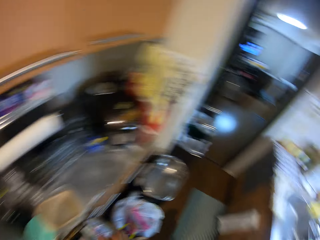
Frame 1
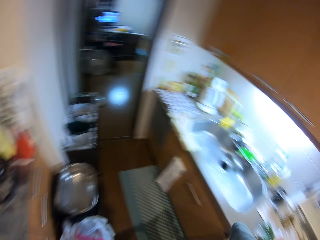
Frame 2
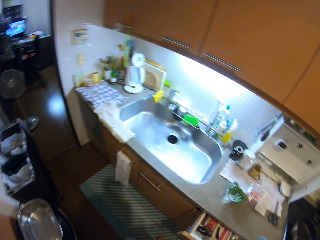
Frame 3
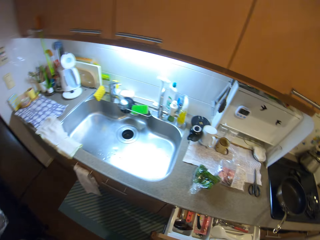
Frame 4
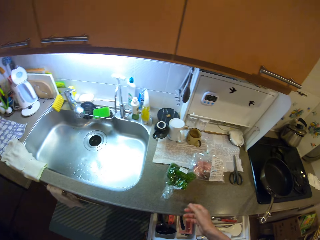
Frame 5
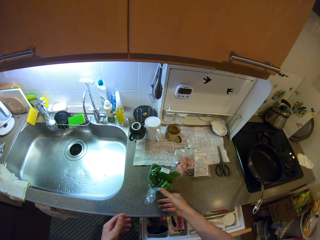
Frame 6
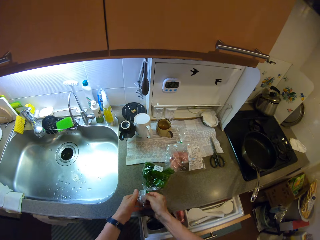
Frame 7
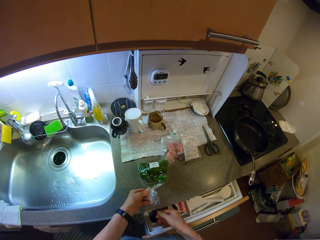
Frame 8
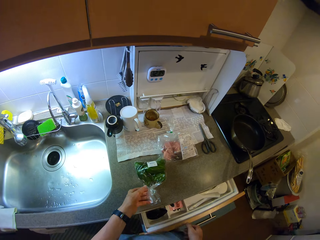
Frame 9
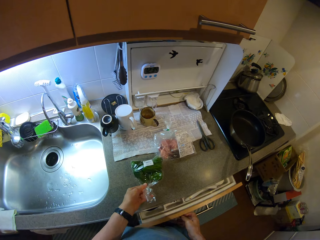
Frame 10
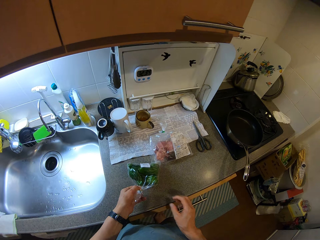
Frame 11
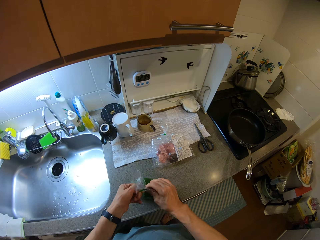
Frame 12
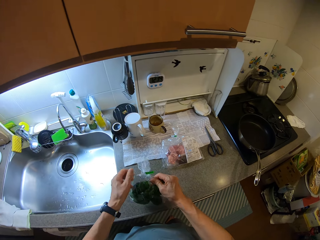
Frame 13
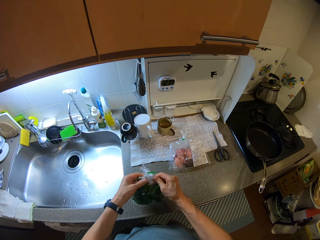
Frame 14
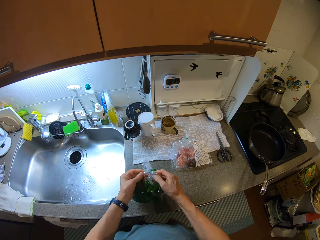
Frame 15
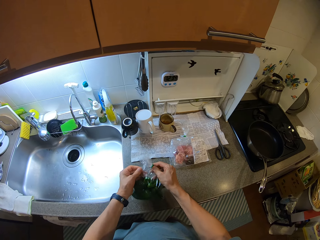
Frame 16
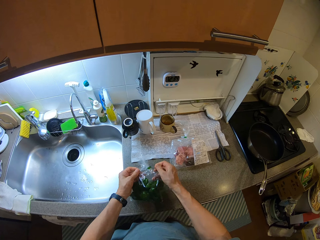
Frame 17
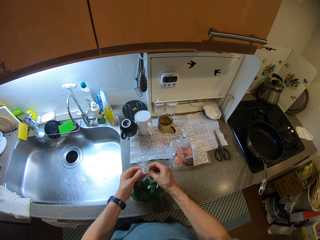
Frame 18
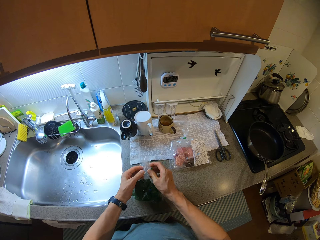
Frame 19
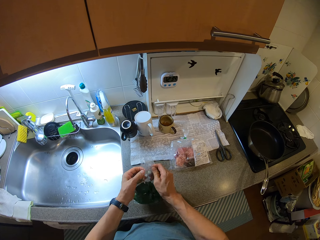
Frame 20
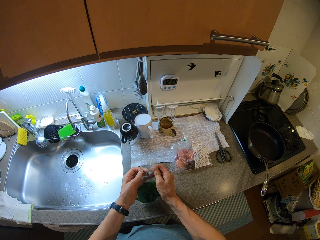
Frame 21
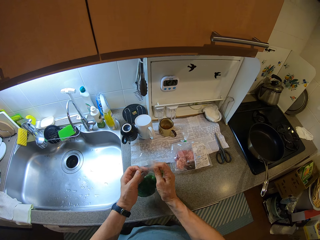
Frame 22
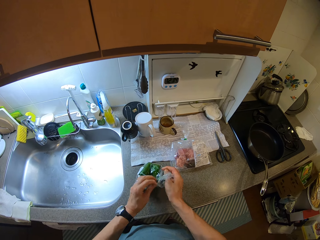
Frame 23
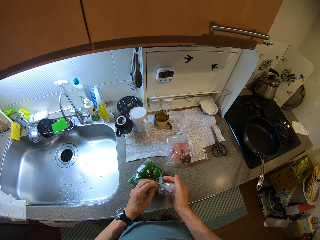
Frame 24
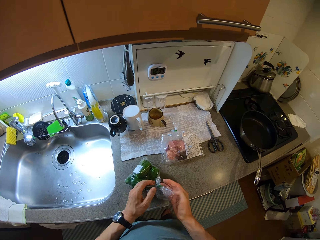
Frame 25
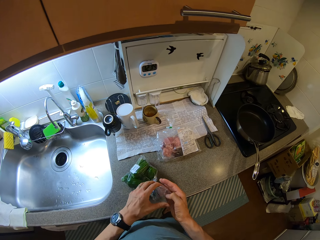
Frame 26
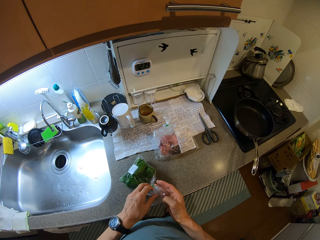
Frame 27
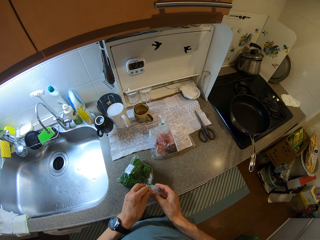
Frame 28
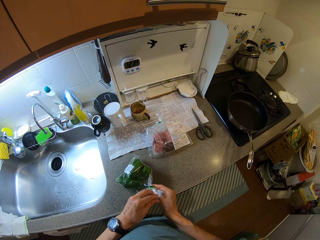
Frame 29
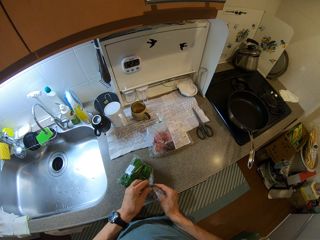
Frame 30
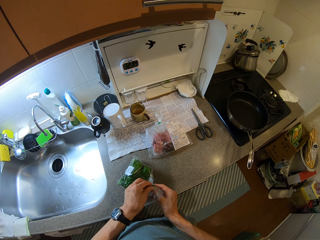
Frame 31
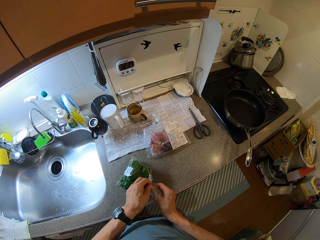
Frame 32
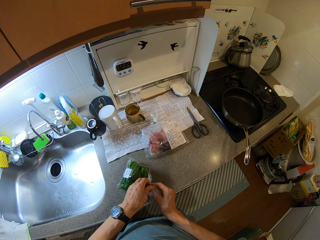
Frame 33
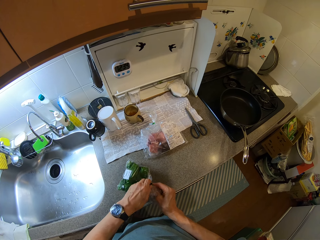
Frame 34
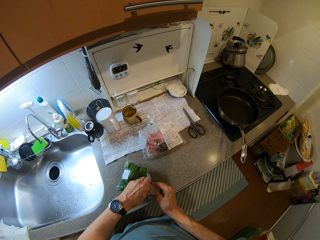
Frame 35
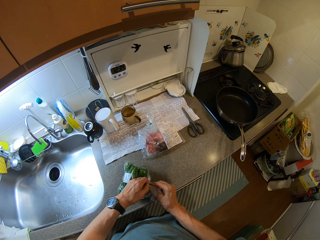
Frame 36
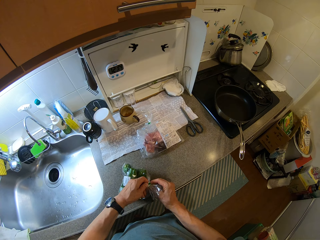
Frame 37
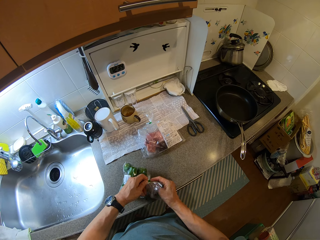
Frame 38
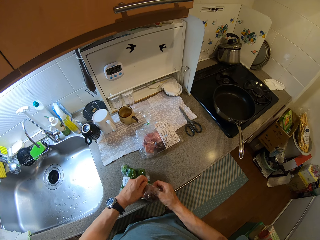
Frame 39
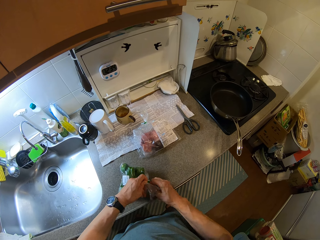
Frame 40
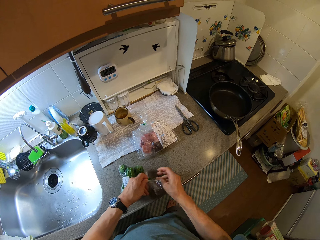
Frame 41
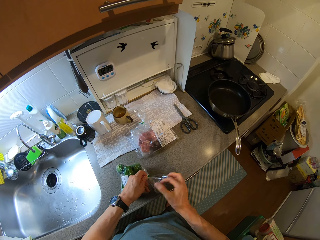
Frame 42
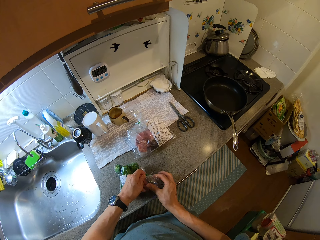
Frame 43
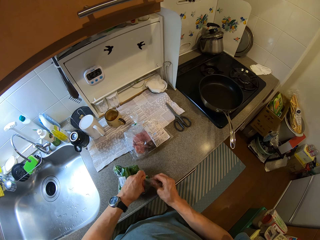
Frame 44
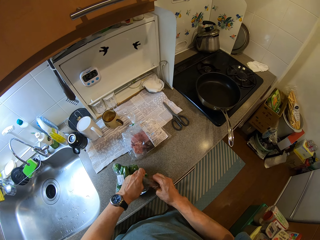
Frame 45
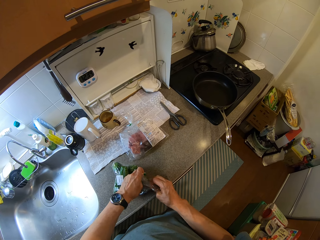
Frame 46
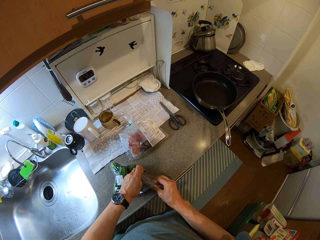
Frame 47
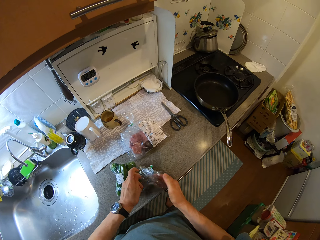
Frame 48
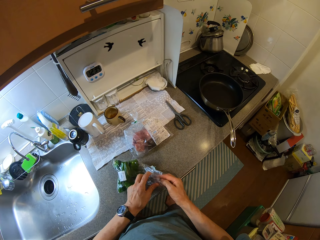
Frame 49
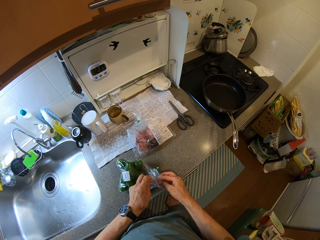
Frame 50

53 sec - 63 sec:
The camera wearer turns to the sink table. He holds the clear vinyl cover with green capsicums. He closes the drawer. He lifts the clear vinyl cover with green capsicums. He opens the clear vinyl cover with green capsicums. He places the clear vinyl cover with green capsicums on the sink table. He opens the clear vinyl cover with green capsicums. He pulls the clear vinyl cover stopper with his left hand.

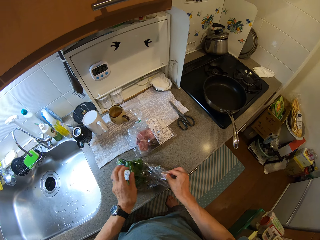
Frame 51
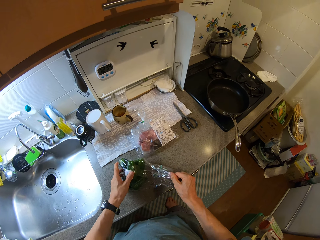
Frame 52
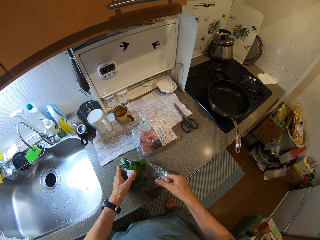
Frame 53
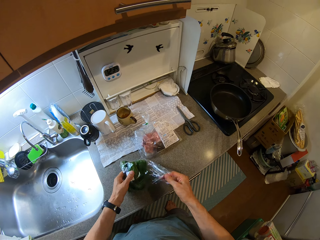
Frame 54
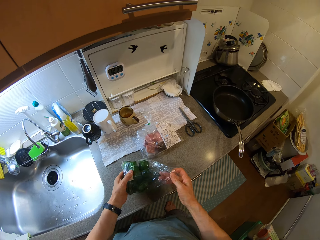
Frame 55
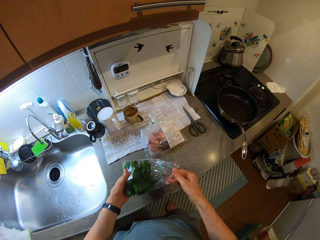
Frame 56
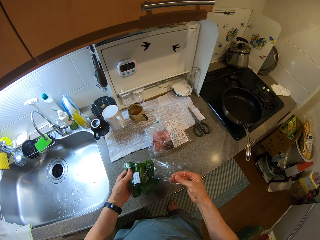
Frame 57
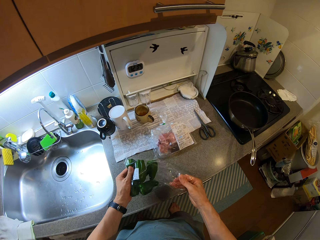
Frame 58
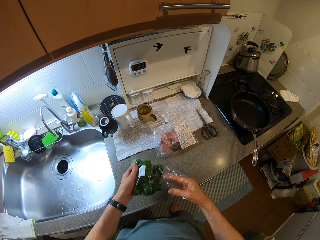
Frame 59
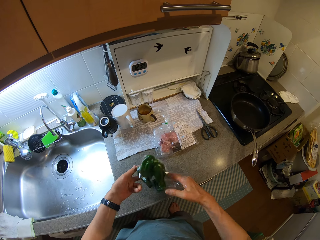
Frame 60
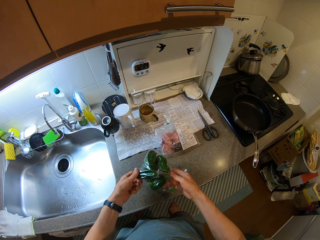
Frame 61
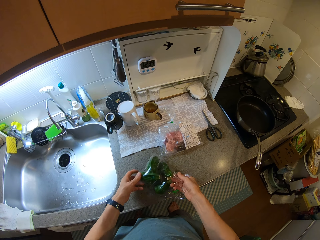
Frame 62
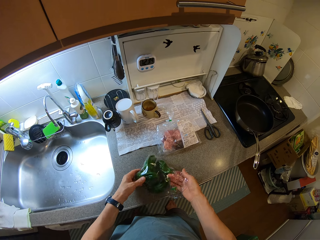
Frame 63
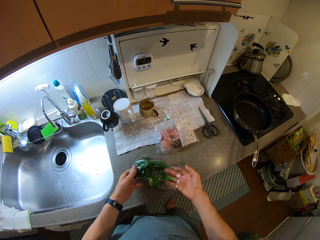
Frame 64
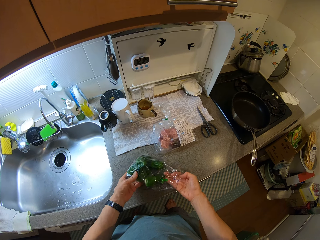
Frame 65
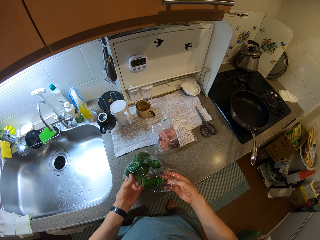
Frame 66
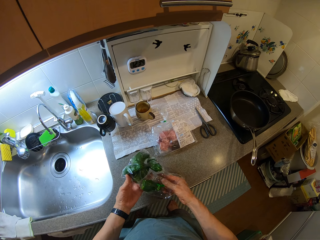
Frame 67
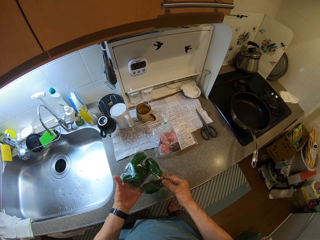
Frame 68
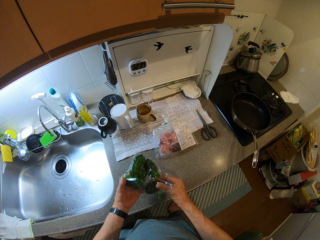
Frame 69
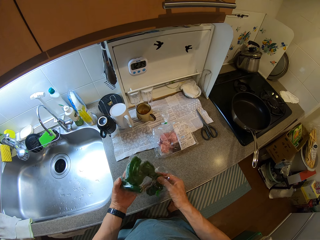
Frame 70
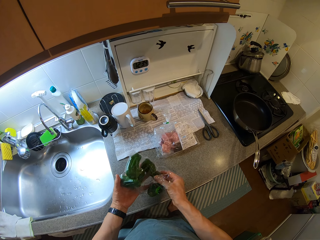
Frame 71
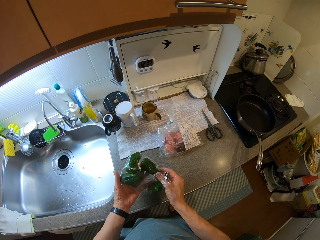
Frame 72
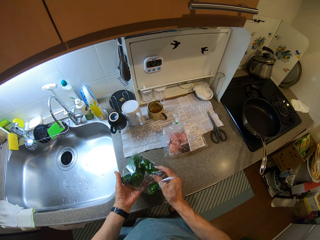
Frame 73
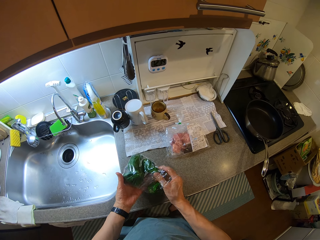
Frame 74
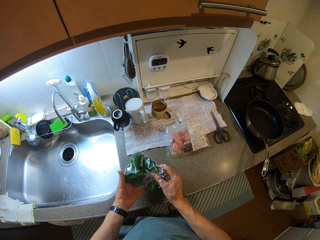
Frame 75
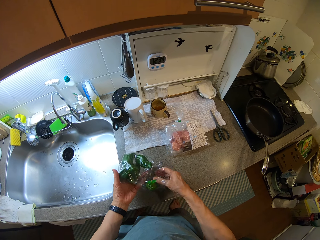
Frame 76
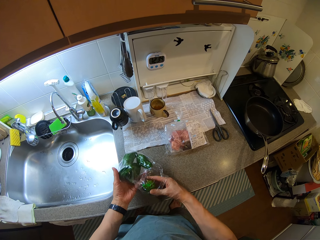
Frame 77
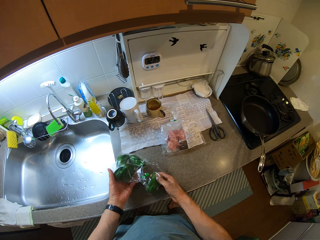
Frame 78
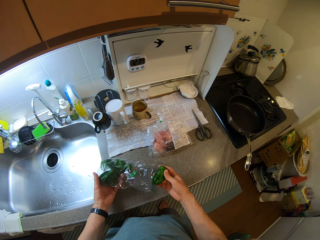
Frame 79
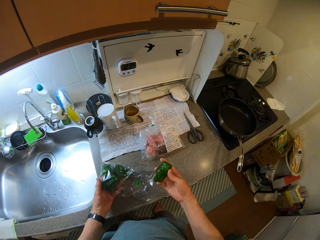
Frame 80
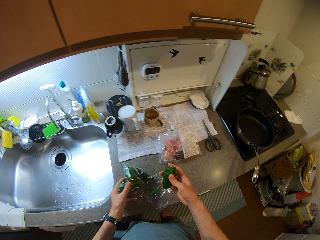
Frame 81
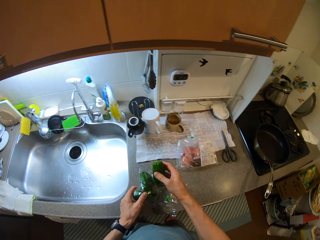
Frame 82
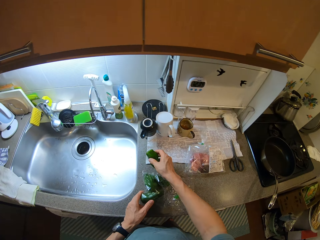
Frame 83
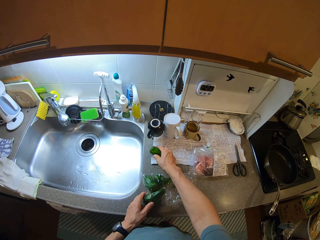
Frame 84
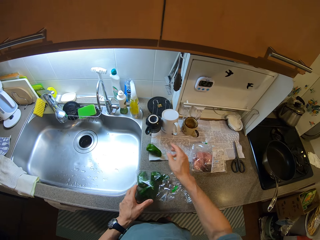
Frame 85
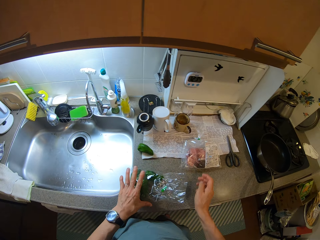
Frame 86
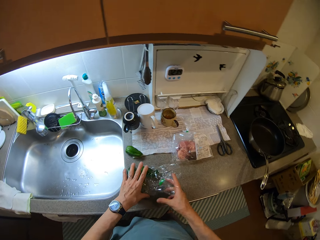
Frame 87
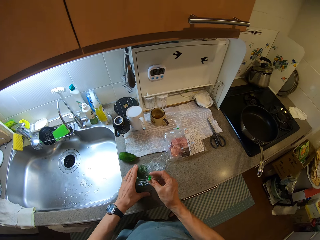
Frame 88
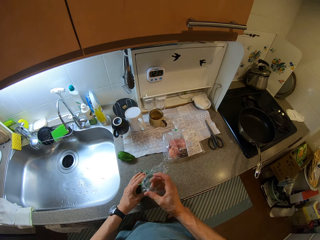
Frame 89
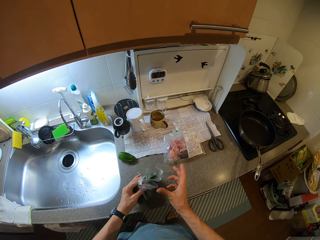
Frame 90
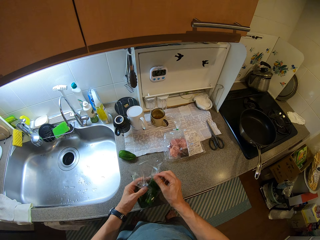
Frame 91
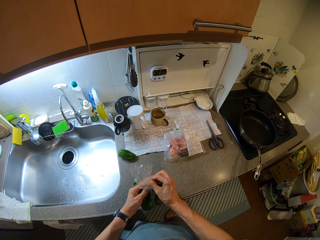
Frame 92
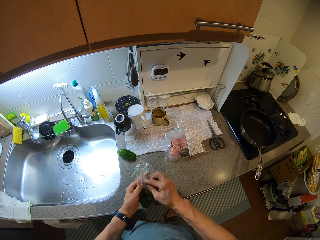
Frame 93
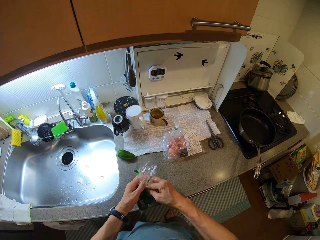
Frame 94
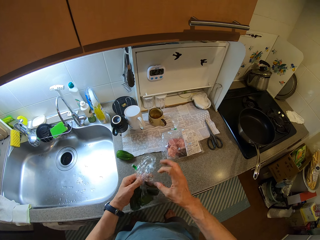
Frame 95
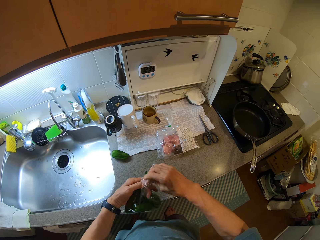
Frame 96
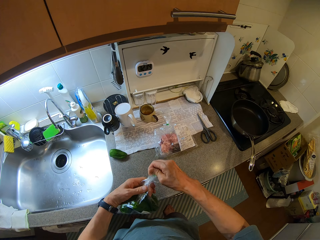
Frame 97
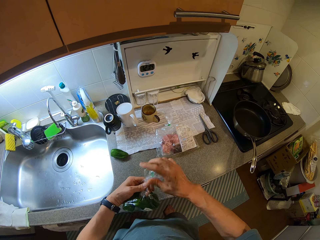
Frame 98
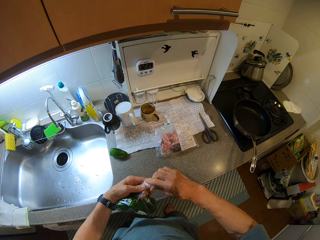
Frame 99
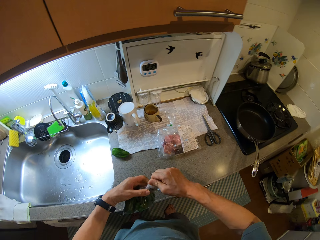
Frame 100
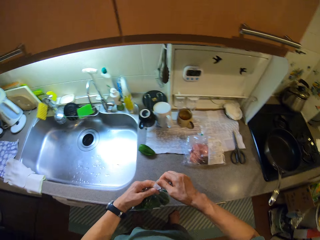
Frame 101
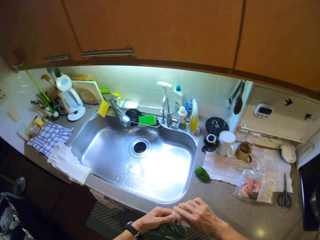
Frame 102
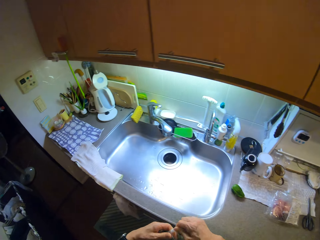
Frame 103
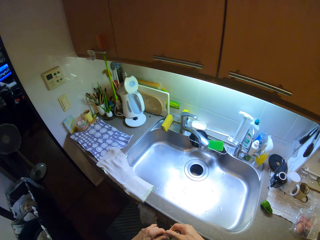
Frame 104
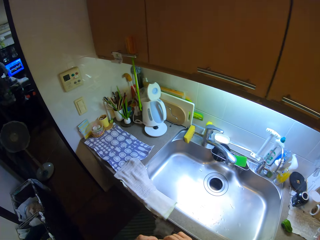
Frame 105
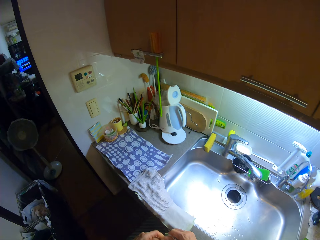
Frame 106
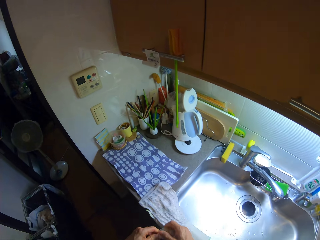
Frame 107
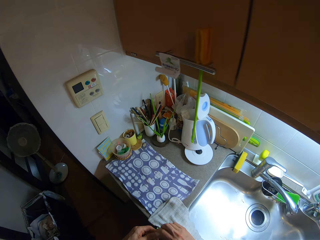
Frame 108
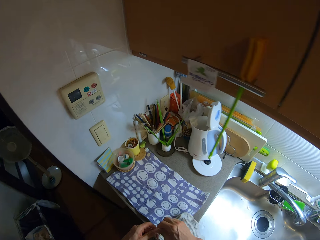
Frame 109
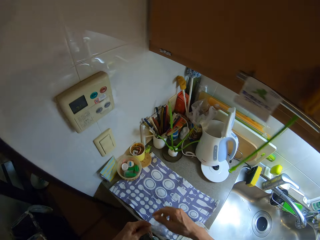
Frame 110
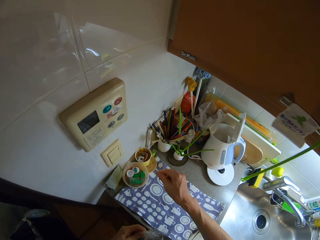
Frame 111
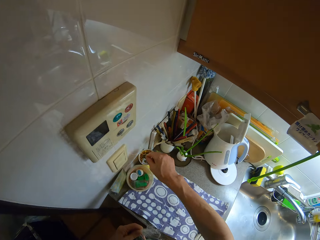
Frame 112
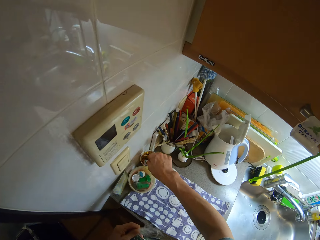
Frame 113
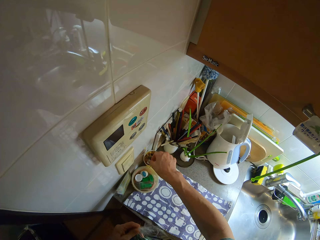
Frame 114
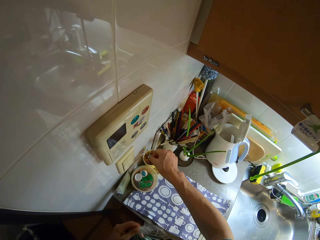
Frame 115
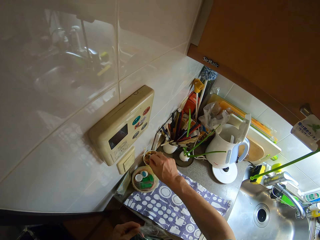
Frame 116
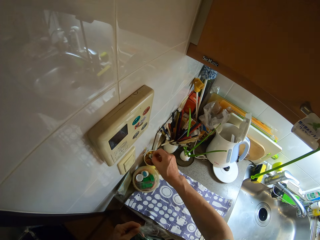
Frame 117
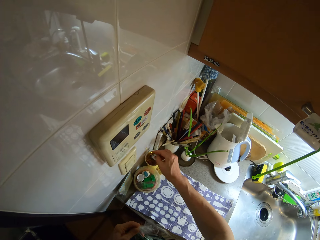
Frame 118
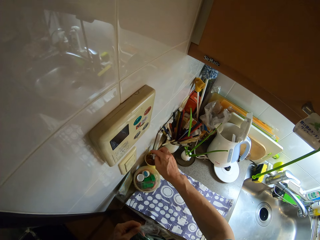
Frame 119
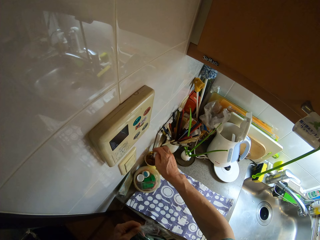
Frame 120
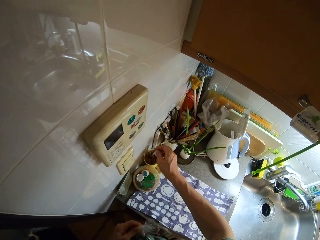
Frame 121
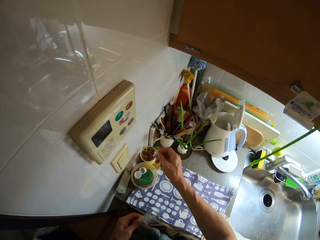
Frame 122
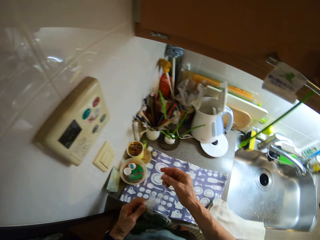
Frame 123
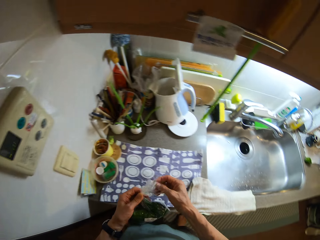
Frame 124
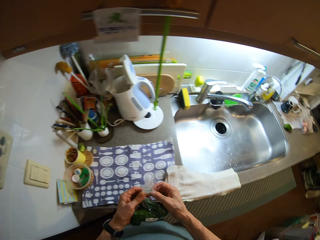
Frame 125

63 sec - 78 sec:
The camera wearer lifts the clear vinyl cover with green capsicums. He turns the clear vinyl cover with green capsicums. He places the clear vinyl cover with green capsicums on a sink table. He lifts the clear vinyl cover with green capsicums. He puts his right hand in the clear vinyl cover. He picks up a green capsicum from the clear vinyl cover. He places the clear vinyl cover with green capsicums on the sink table. He places the green capsicum on the sink table. He holds the clear vinyl cover with green capsicums. He ties the clear vinyl cover with capsicums. He turns to the left. He picks up a clear vinyl cover stopper from a plastic tumbler.
